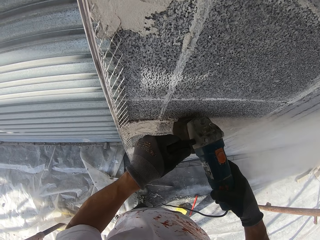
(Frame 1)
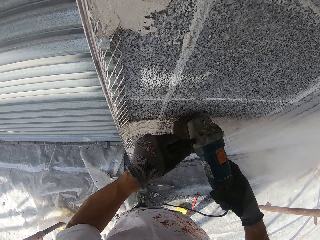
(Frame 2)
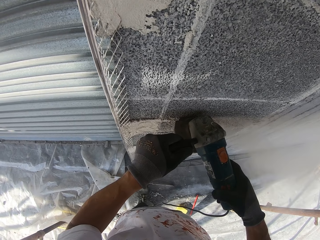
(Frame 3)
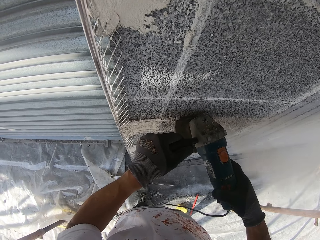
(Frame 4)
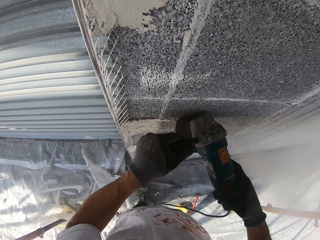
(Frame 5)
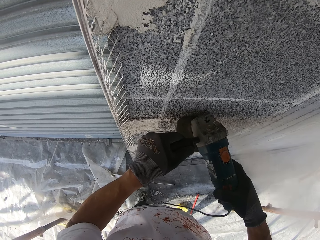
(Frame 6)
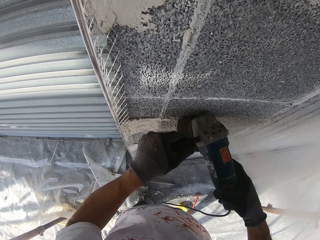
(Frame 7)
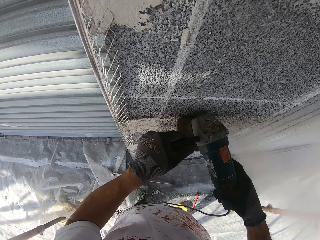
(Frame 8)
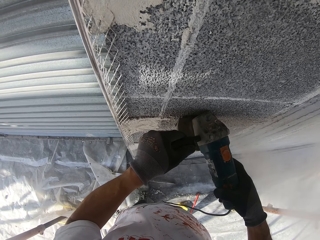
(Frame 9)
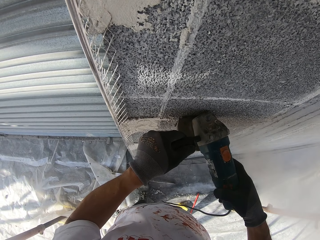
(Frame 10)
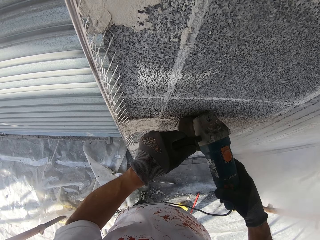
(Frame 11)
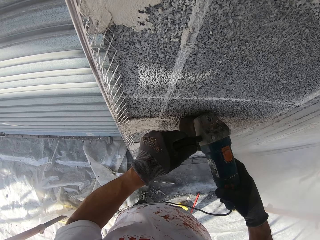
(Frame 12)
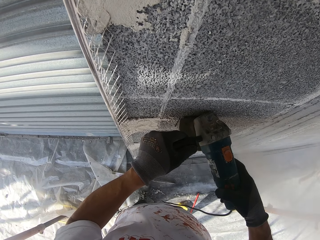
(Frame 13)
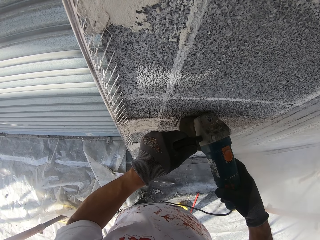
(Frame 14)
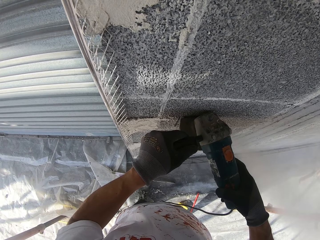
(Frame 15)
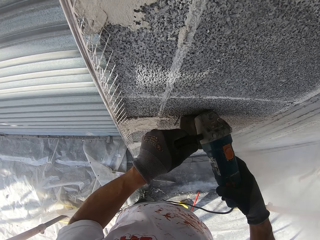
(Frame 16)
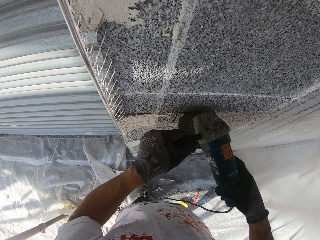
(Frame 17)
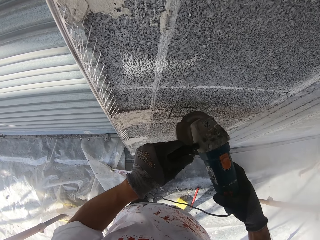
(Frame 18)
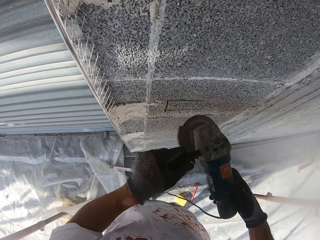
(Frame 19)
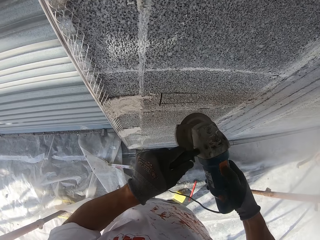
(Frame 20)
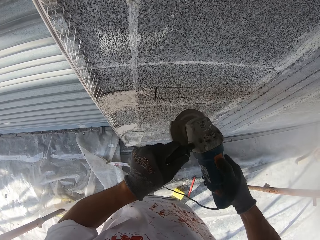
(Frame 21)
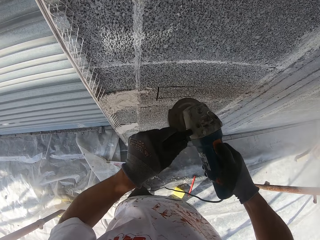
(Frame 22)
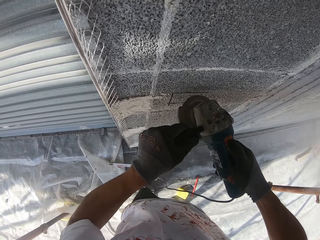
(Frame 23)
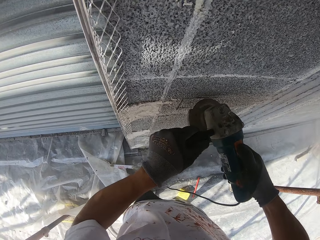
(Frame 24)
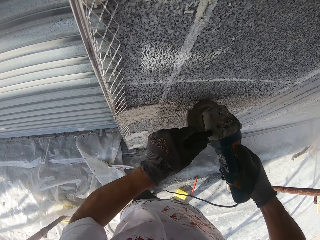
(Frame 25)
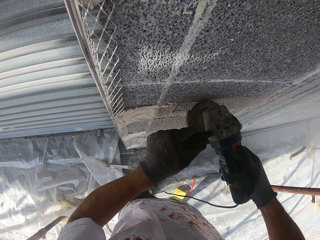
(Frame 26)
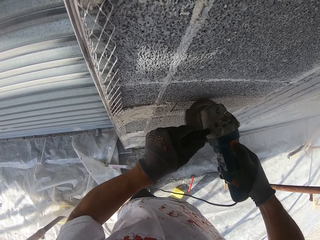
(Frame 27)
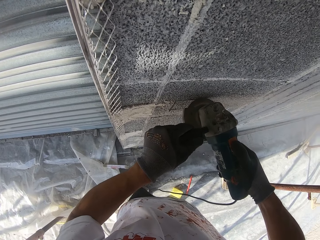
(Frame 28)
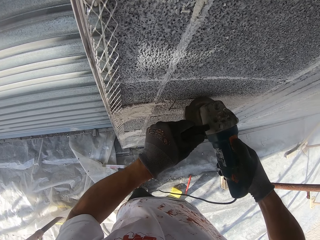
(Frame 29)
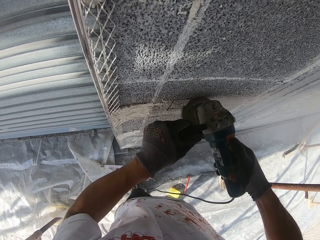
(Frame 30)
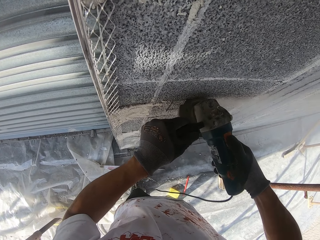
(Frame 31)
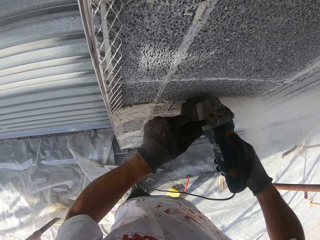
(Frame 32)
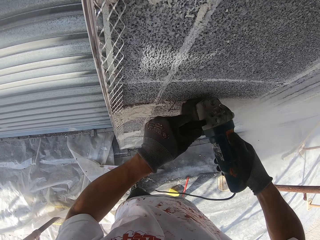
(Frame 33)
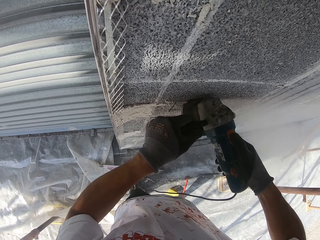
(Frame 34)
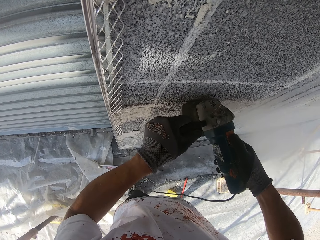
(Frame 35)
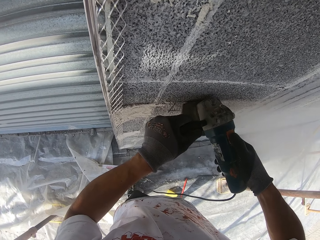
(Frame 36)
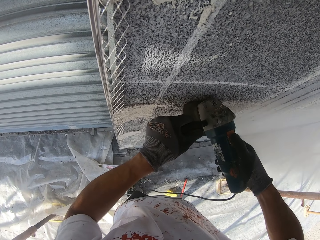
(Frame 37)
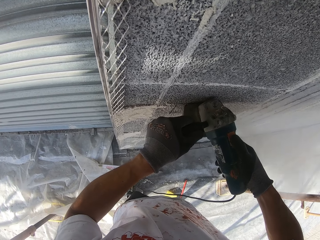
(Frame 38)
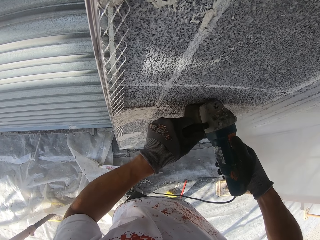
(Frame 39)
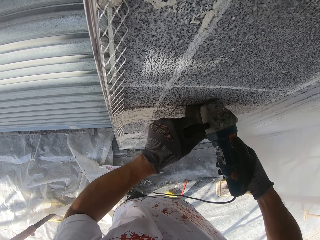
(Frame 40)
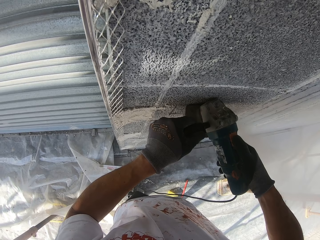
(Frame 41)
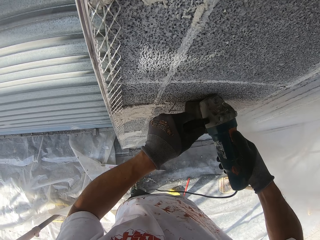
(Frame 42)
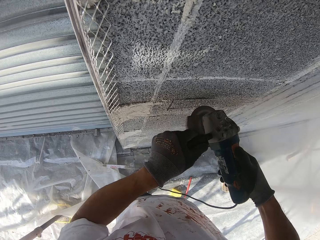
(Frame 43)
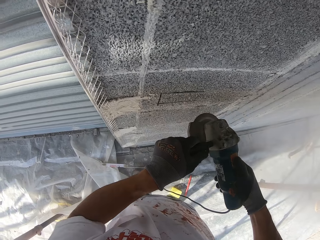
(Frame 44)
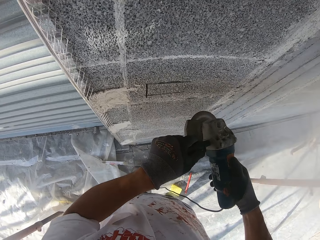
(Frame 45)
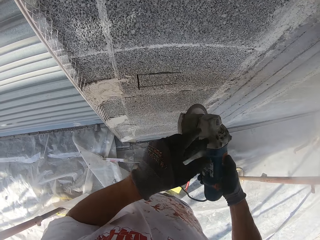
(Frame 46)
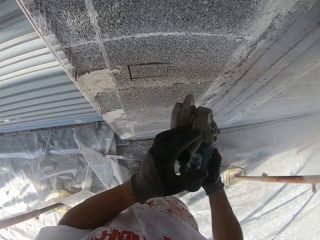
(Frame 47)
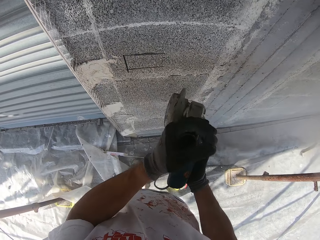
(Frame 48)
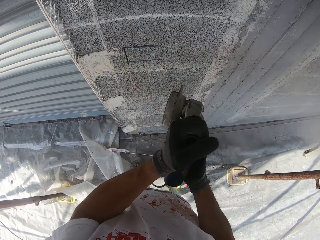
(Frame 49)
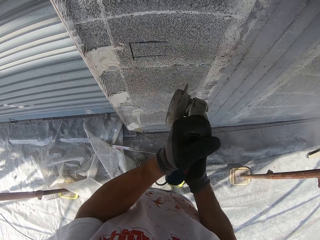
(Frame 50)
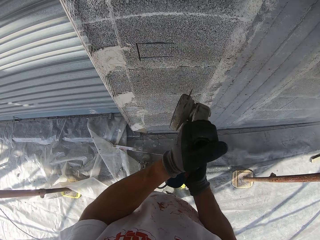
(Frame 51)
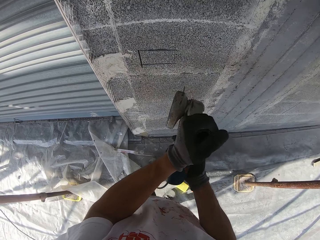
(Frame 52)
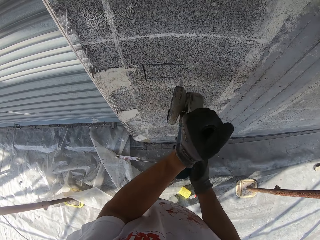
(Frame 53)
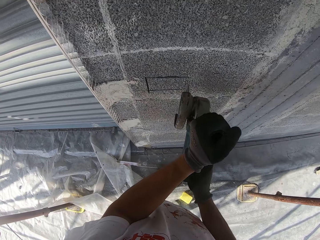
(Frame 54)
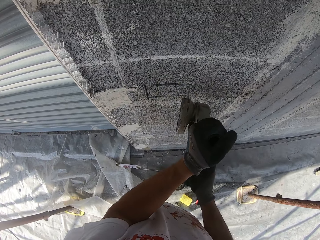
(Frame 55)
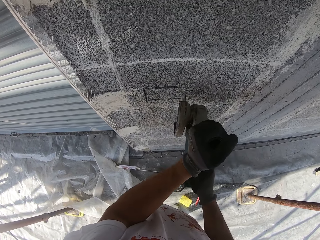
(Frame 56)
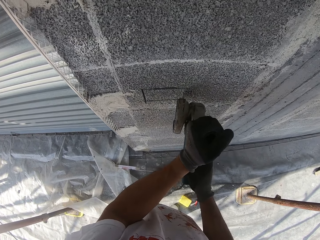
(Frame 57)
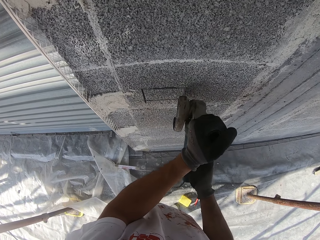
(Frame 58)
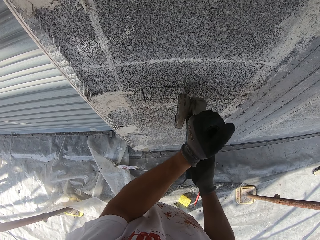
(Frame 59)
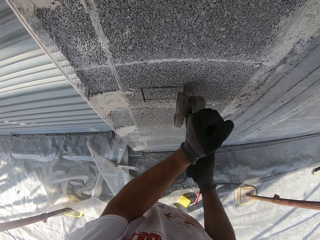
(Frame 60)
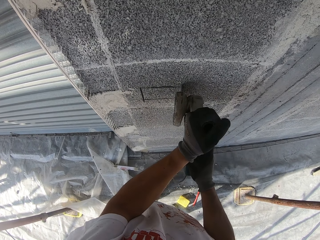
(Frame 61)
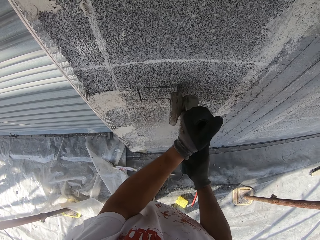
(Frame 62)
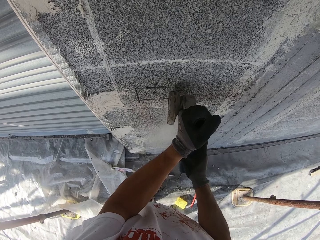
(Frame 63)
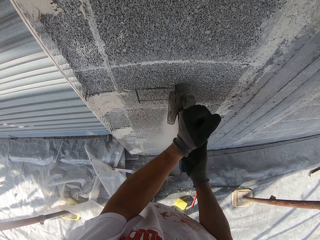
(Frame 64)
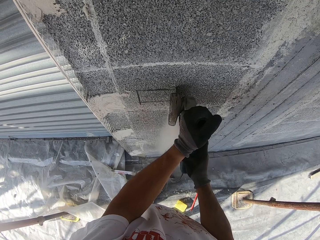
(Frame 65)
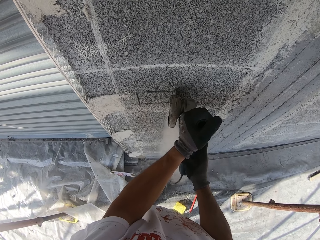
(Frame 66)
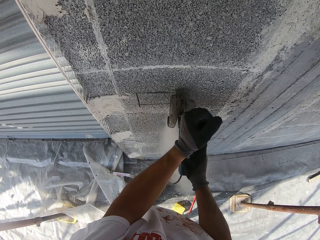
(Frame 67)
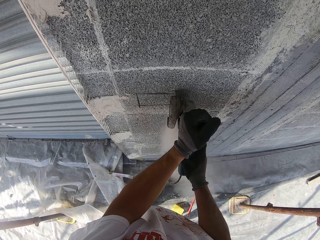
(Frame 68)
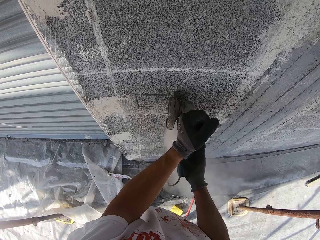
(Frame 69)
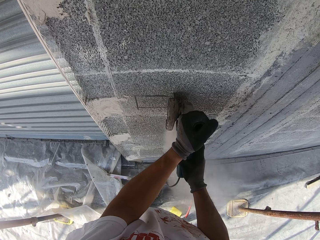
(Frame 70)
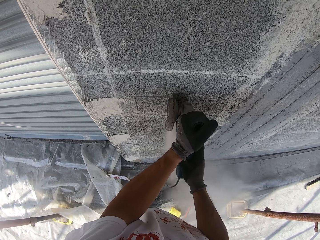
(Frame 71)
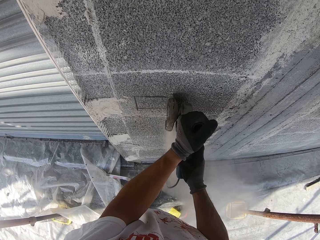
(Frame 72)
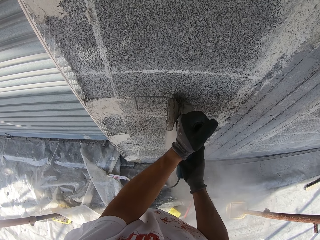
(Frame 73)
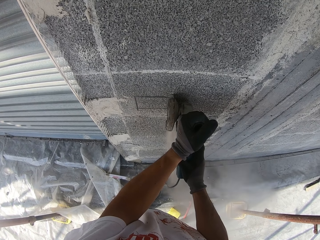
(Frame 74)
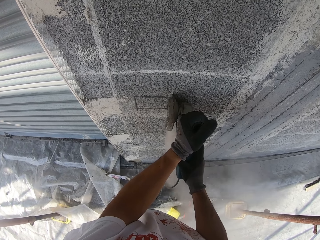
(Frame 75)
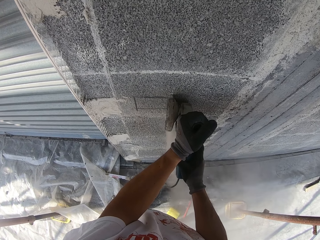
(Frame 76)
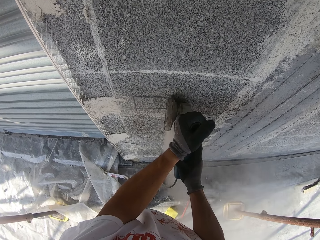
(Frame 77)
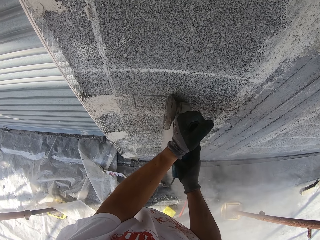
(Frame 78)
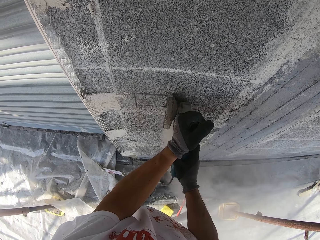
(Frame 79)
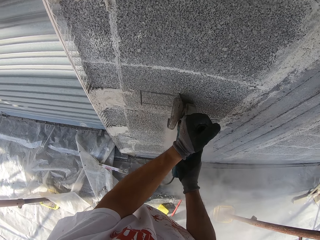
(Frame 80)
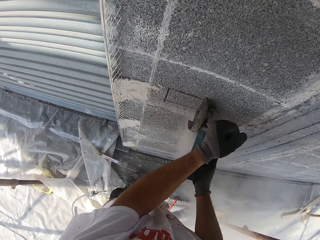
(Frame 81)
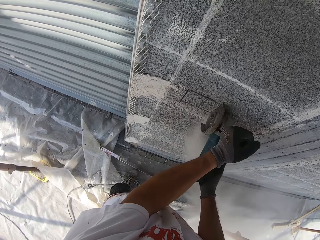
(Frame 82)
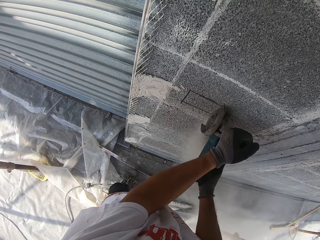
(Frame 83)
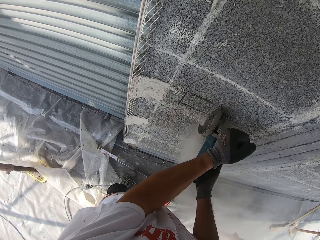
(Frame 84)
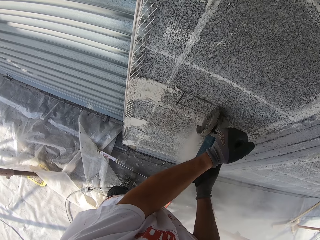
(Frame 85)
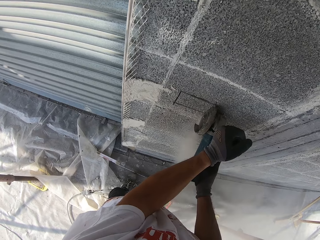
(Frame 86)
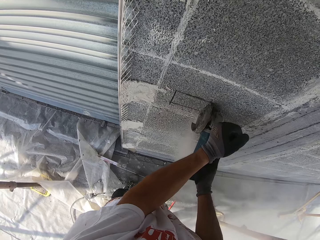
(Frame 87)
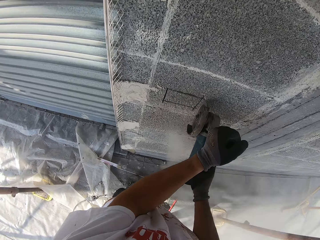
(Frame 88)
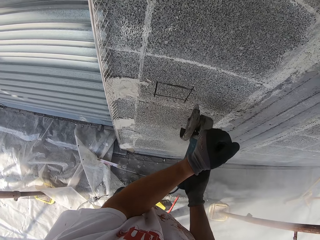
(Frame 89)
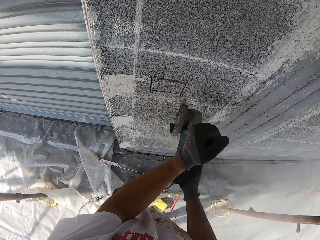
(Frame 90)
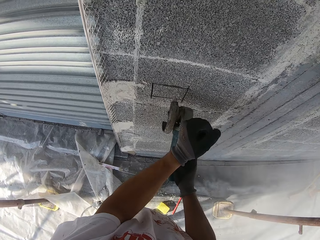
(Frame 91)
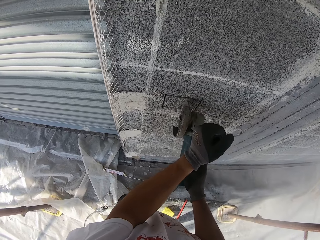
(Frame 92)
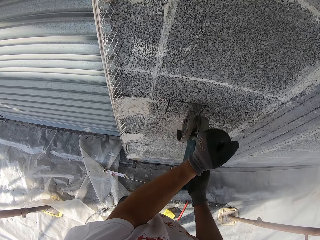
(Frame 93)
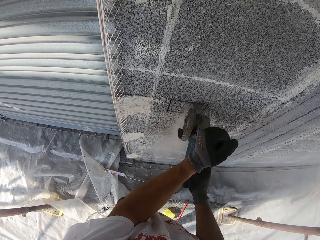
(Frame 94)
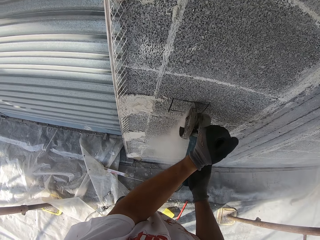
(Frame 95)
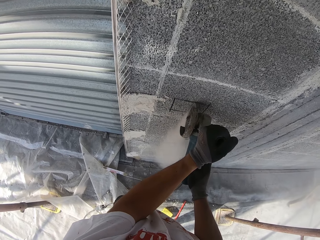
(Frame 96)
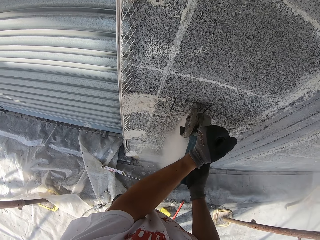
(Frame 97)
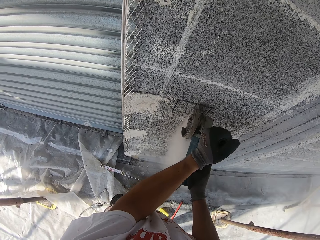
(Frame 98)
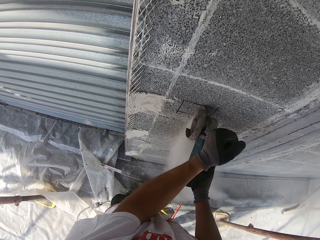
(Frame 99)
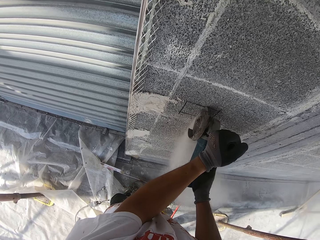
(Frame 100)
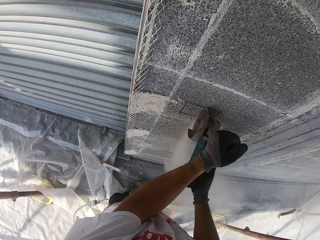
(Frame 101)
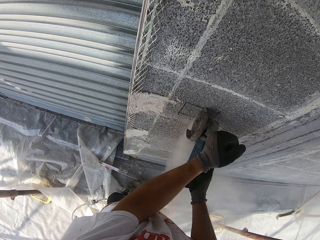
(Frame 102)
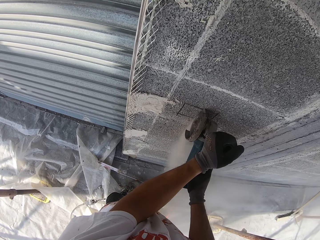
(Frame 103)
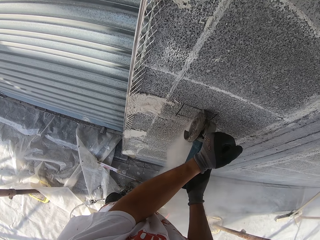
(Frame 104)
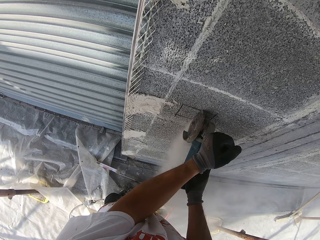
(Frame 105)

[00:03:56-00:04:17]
The camera wearer stops drilling the wall. They adjust the power button. They move the angle grinder towards the wall. They continue drilling the wall. They stop drilling the wall. They adjust the angle grinder position. They move the angle grinder towards the wall. They continue drilling the wall. They look around. They stop drilling the wall. They move the angle grinder towards the wall. They continue drilling the wall.
